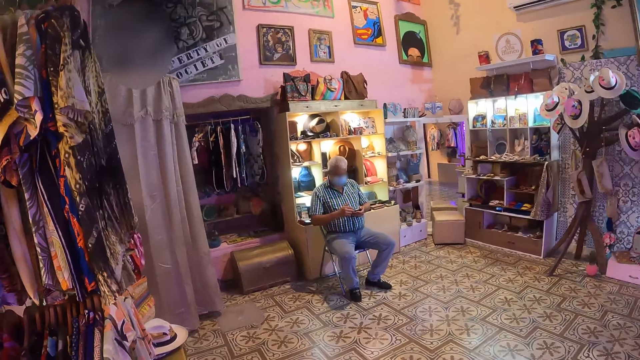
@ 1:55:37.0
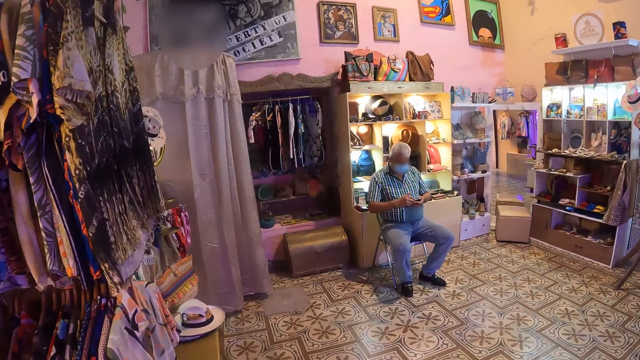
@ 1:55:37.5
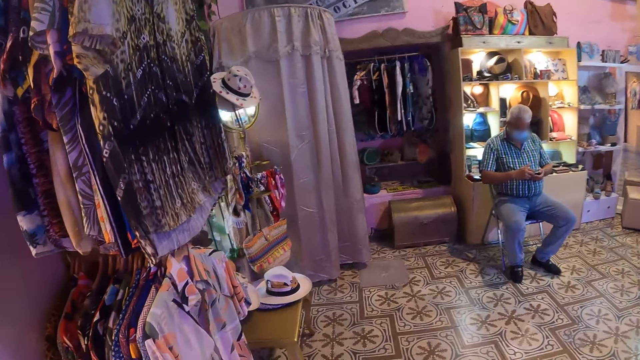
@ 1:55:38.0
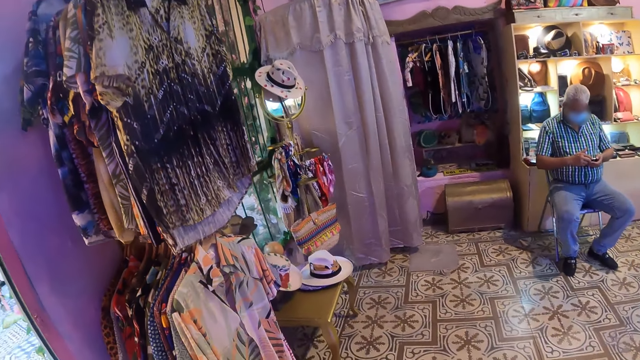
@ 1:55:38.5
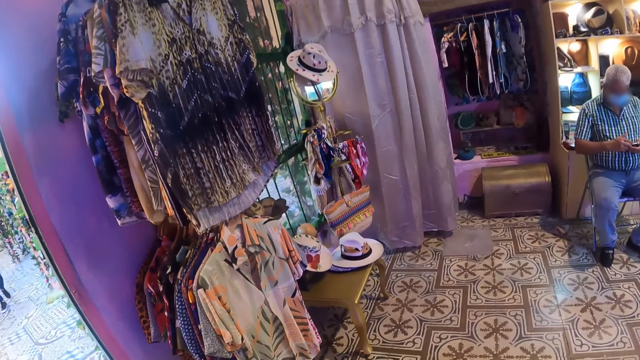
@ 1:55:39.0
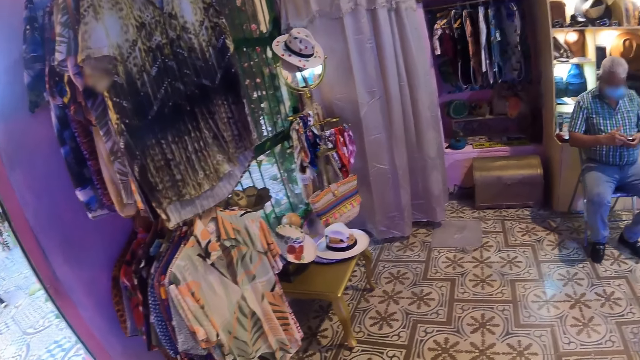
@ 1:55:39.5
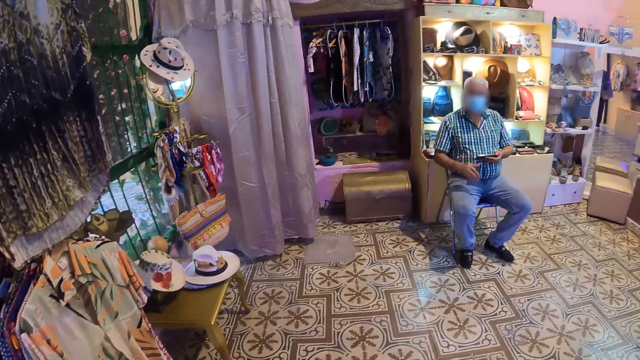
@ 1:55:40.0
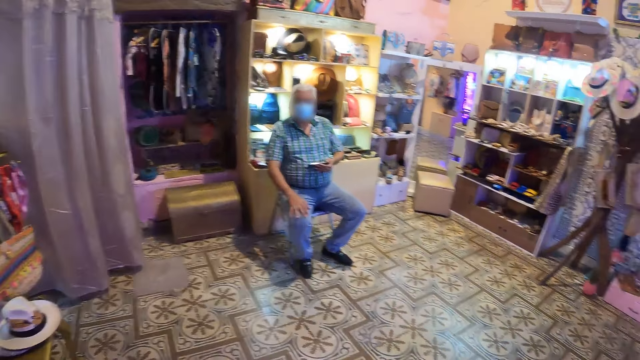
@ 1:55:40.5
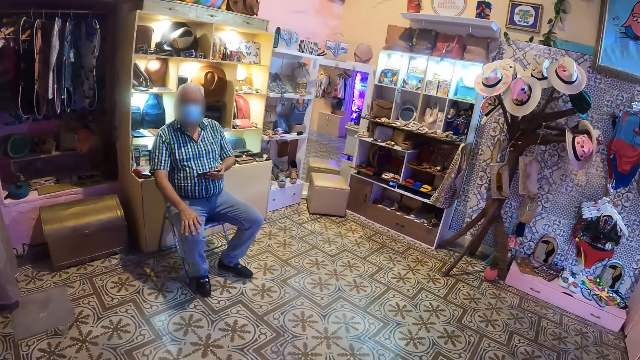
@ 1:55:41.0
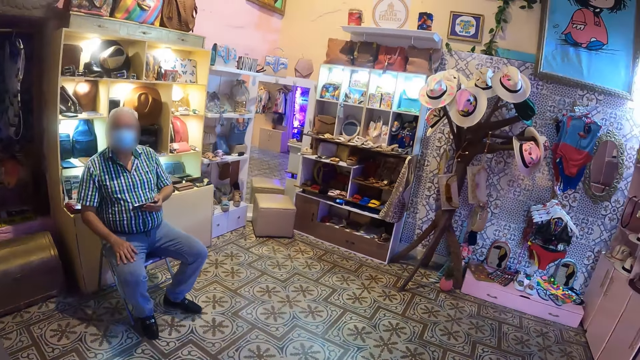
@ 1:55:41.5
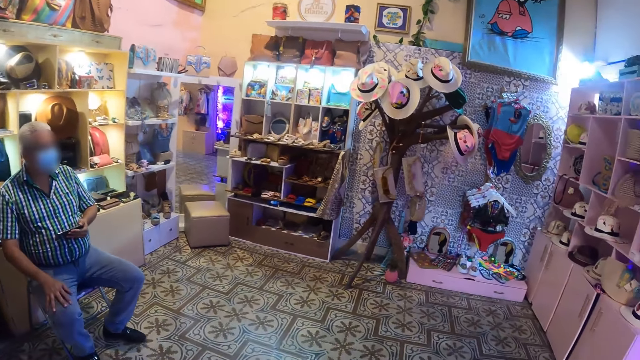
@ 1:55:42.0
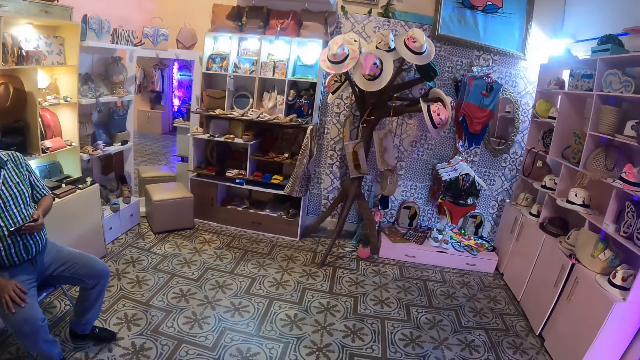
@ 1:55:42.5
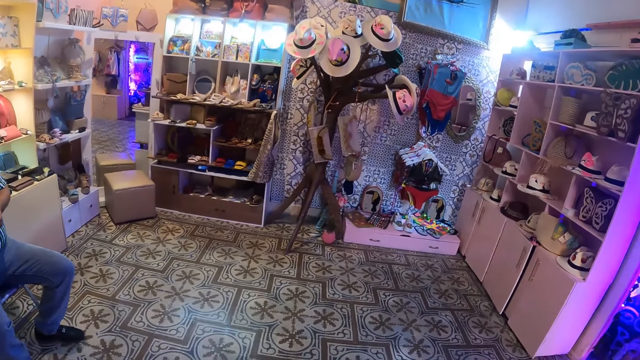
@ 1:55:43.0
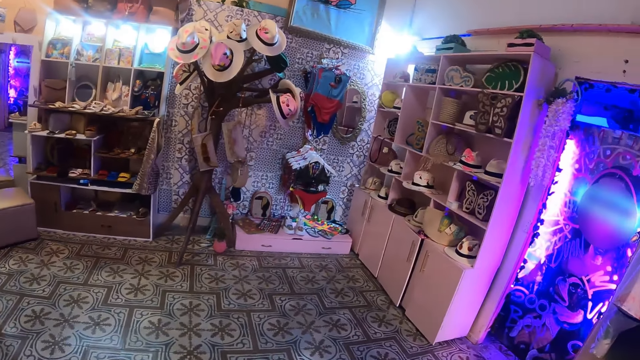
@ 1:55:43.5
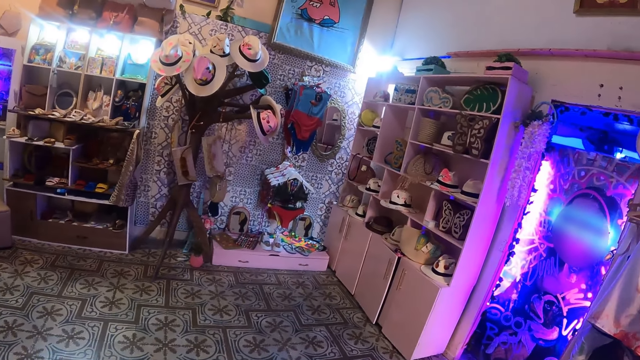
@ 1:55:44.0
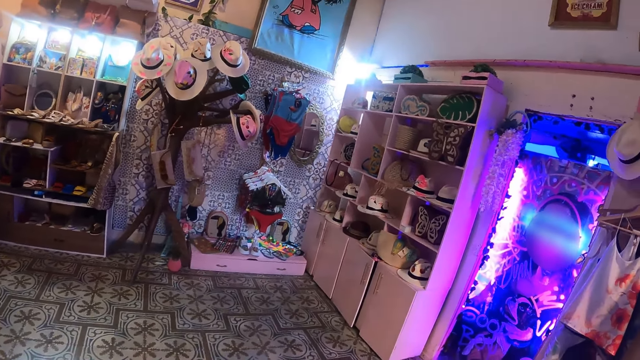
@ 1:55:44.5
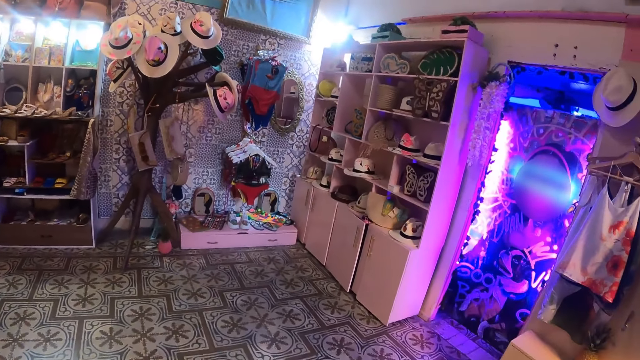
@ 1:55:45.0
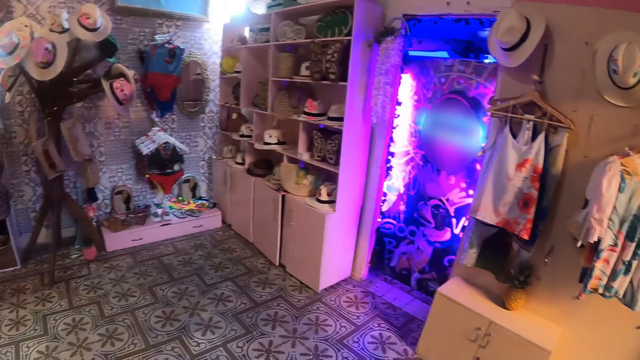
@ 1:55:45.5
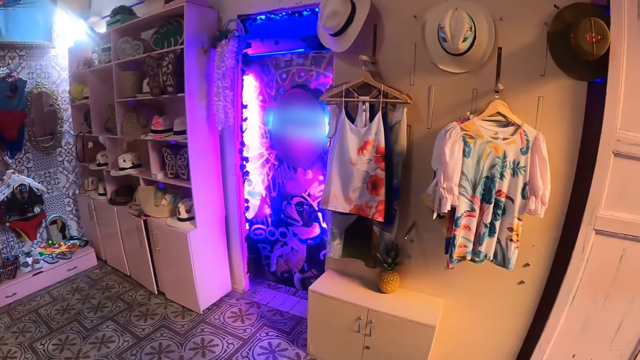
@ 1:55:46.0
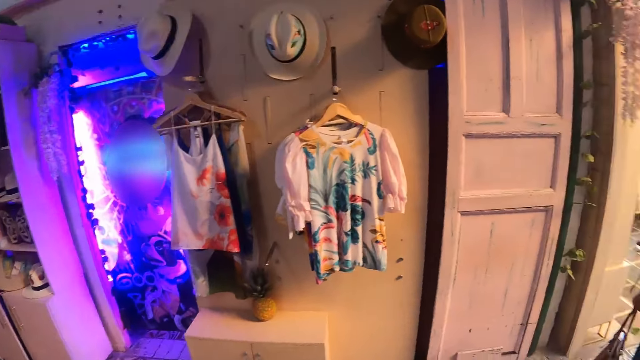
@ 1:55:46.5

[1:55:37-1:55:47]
The camera wearer stands in the store and looks around.

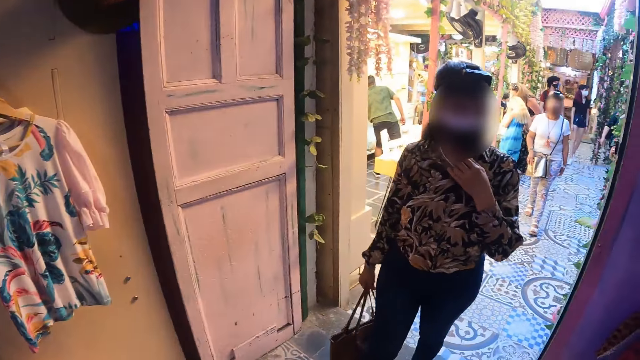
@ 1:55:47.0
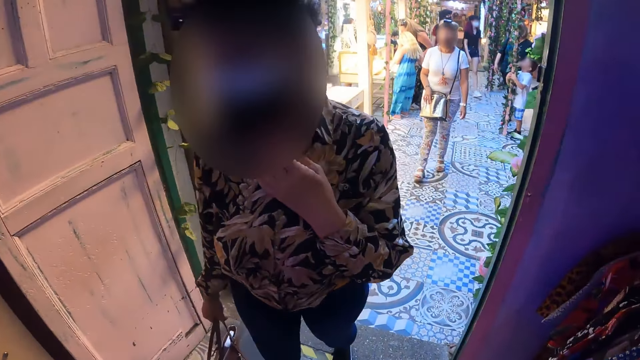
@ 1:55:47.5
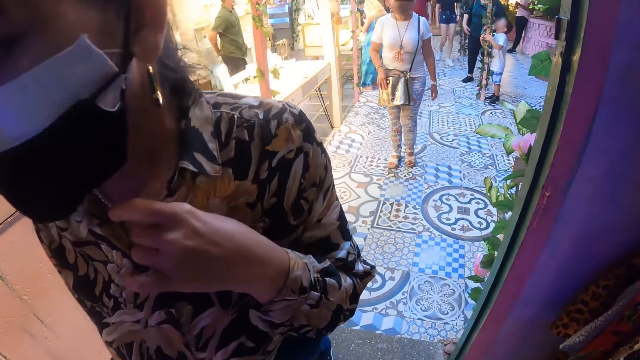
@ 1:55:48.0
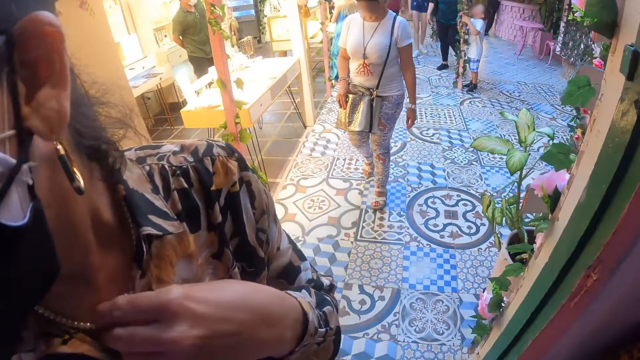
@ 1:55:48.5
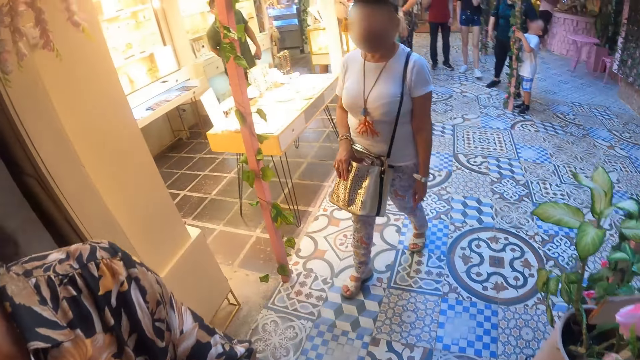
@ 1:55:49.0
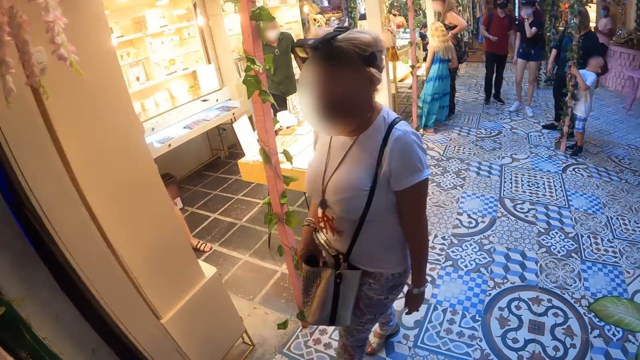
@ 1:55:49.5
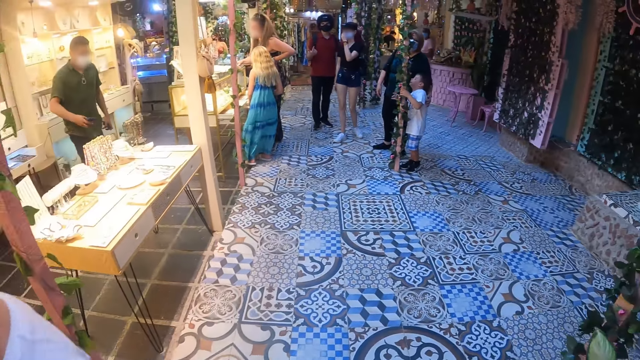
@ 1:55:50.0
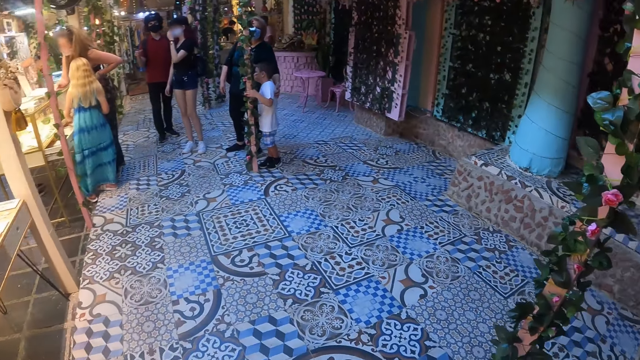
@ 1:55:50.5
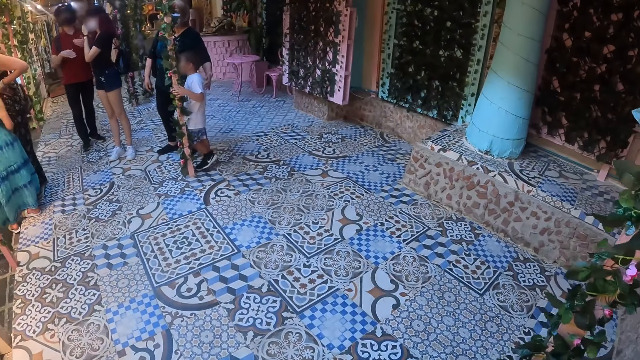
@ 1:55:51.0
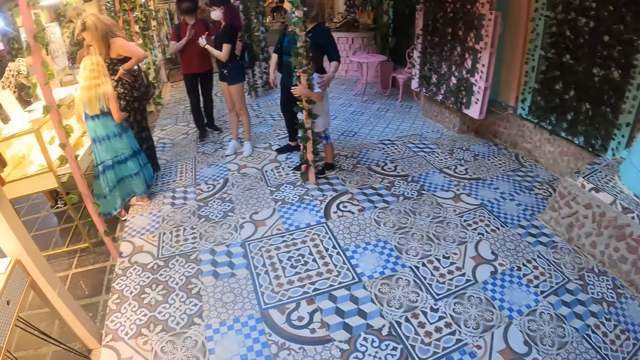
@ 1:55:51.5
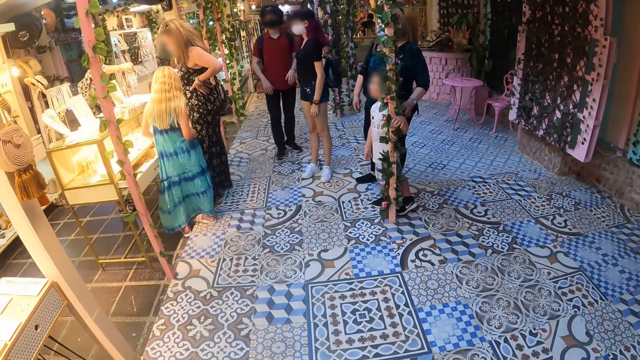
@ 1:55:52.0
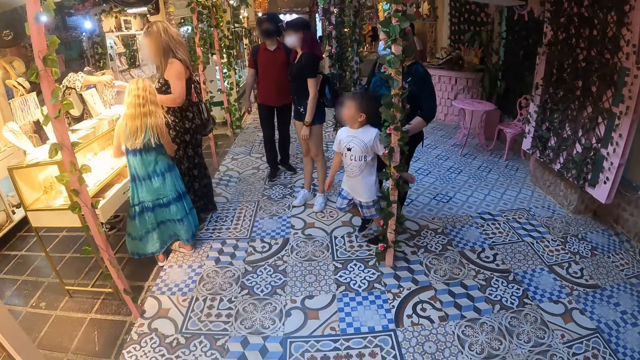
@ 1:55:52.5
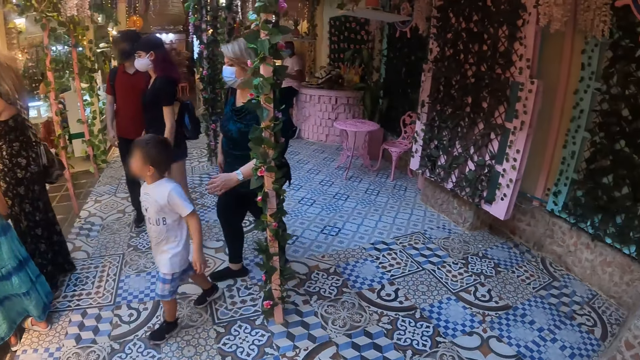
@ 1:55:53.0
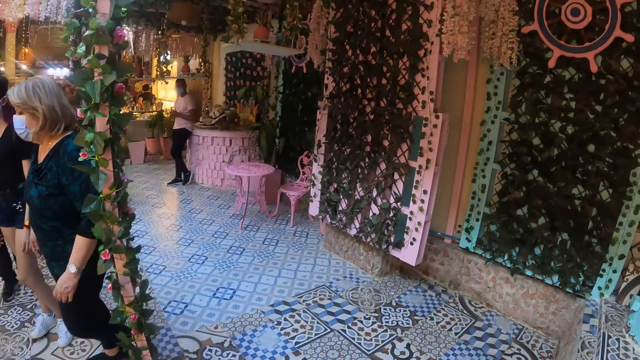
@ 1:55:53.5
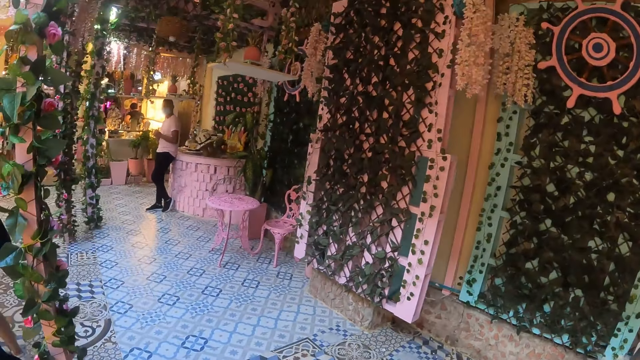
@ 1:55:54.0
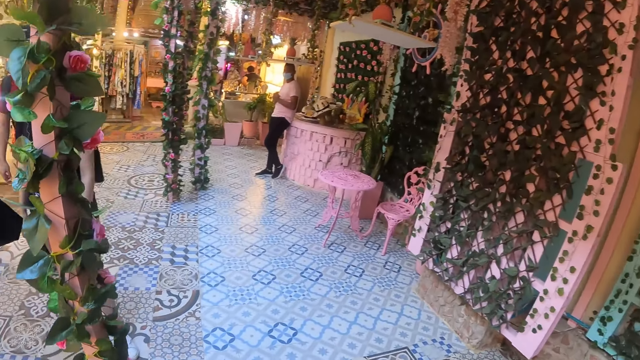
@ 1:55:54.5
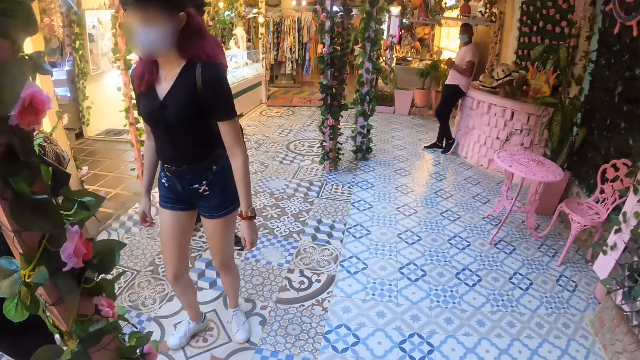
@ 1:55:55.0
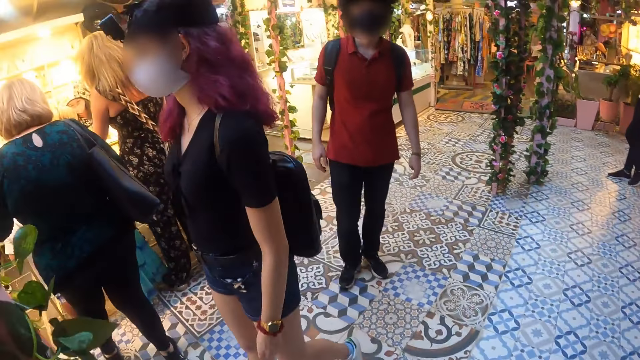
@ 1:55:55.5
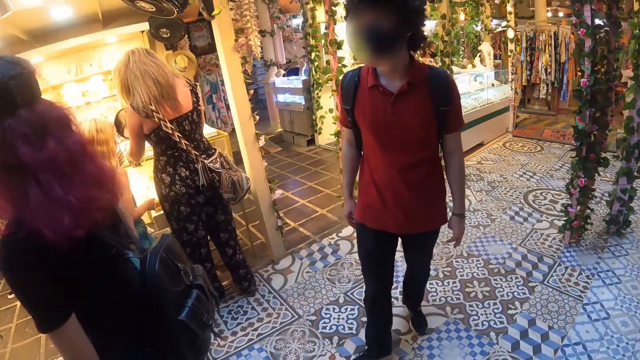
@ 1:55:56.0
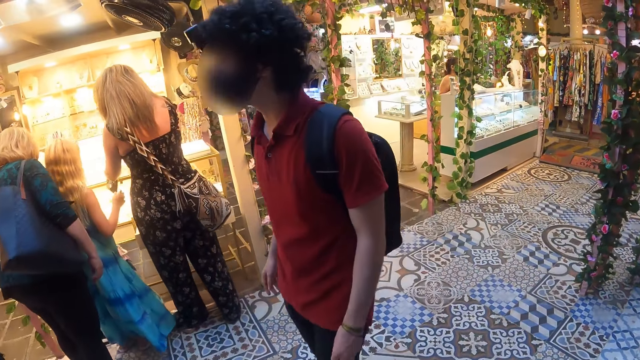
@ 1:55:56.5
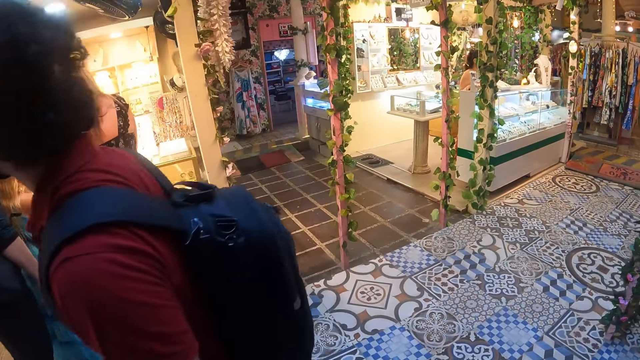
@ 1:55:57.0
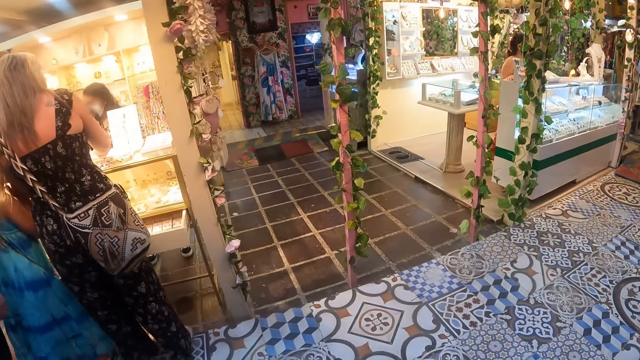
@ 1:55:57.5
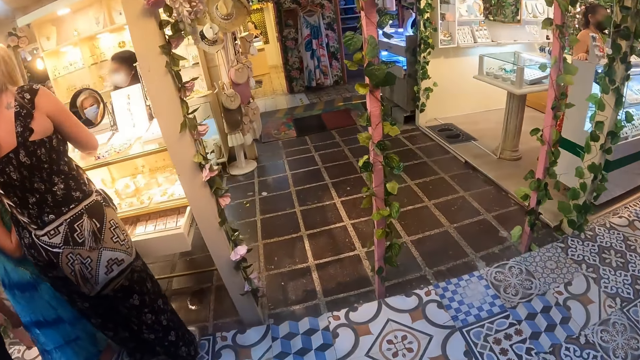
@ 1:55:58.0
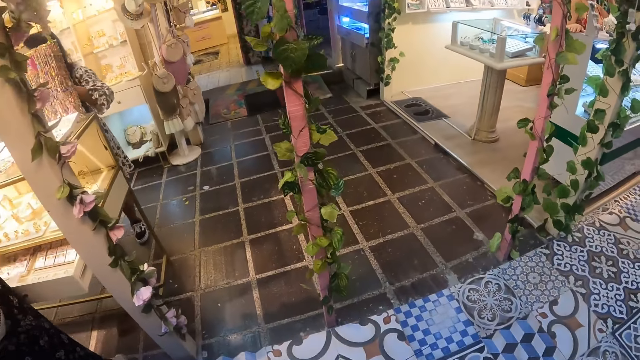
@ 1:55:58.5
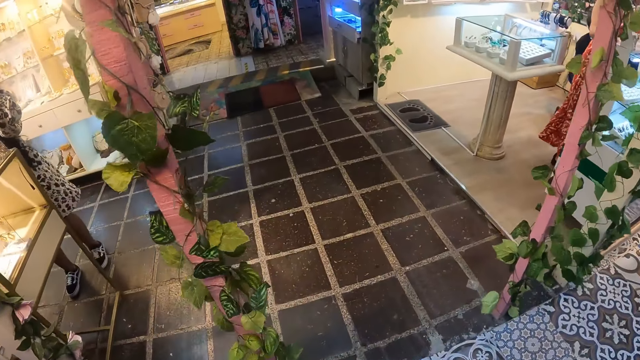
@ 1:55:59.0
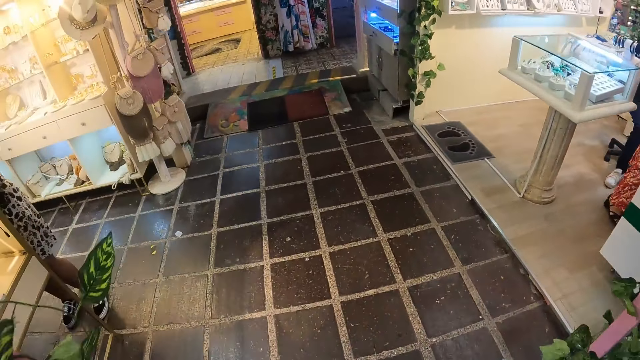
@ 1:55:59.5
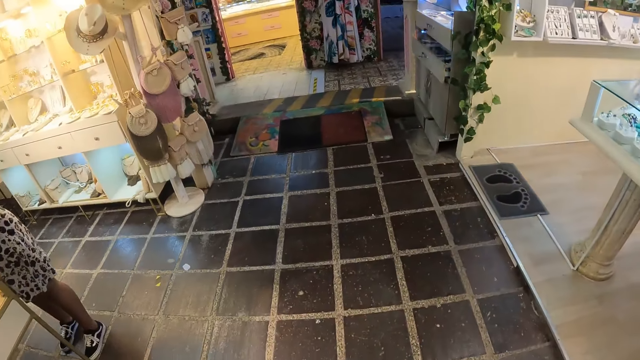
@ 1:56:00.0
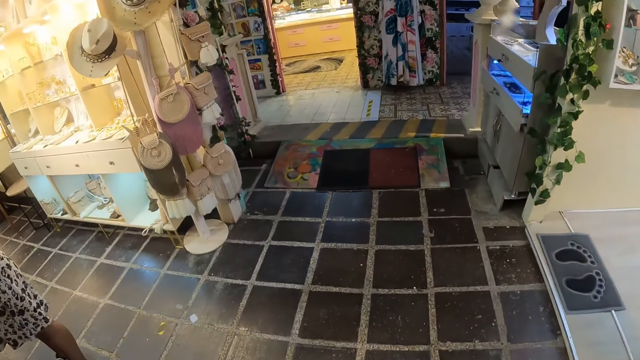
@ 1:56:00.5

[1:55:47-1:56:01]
The camera wearer walks around the store. They look around.
